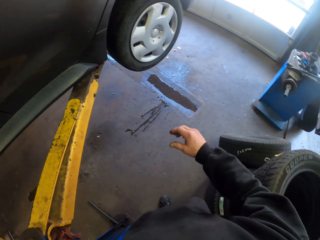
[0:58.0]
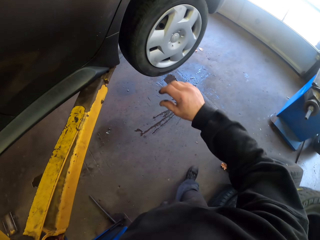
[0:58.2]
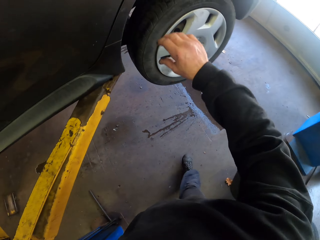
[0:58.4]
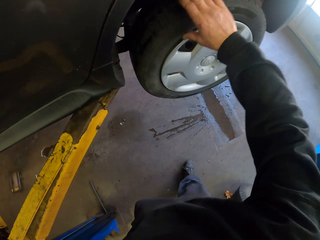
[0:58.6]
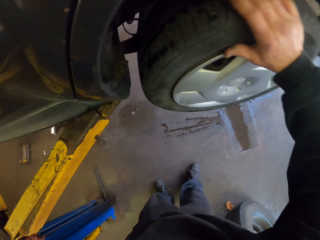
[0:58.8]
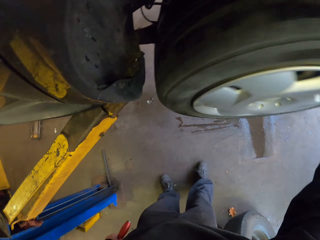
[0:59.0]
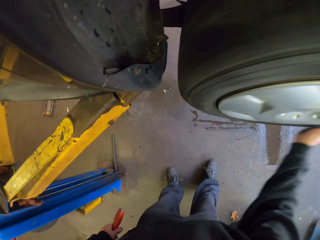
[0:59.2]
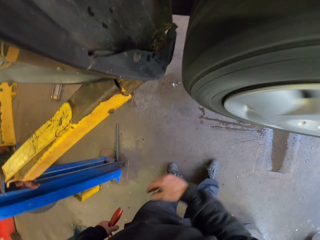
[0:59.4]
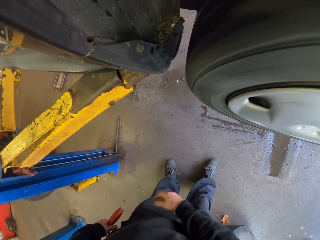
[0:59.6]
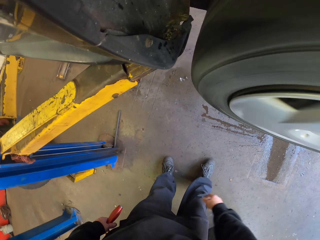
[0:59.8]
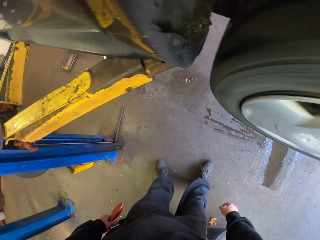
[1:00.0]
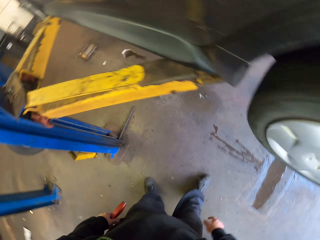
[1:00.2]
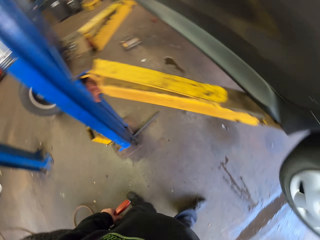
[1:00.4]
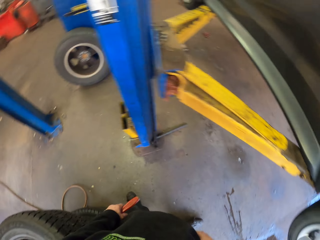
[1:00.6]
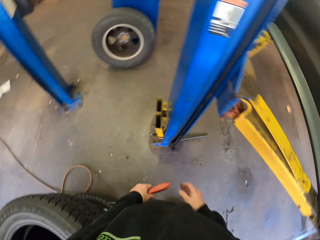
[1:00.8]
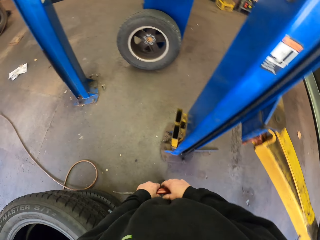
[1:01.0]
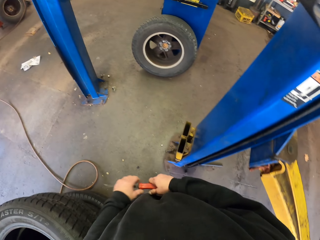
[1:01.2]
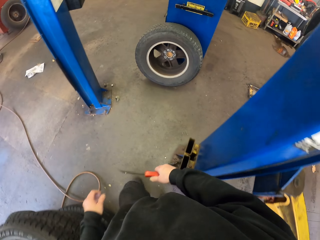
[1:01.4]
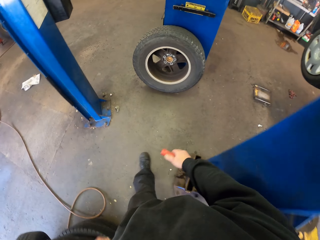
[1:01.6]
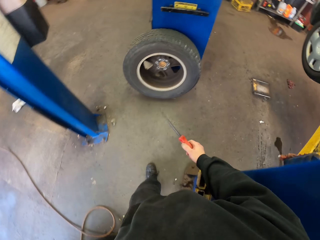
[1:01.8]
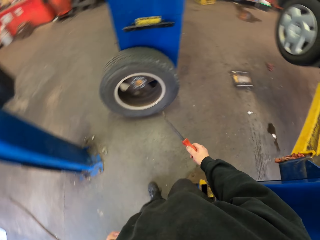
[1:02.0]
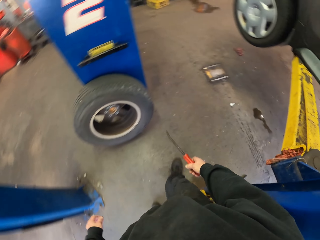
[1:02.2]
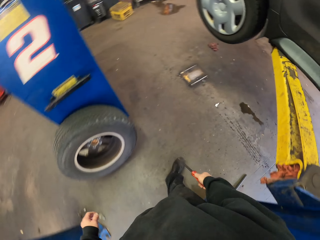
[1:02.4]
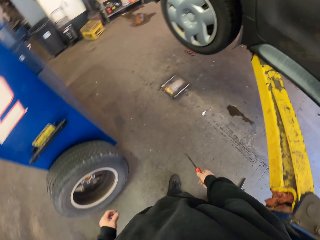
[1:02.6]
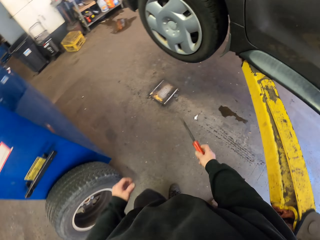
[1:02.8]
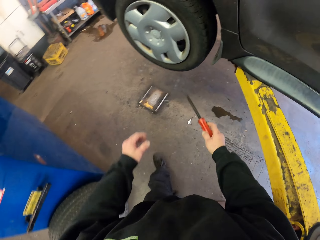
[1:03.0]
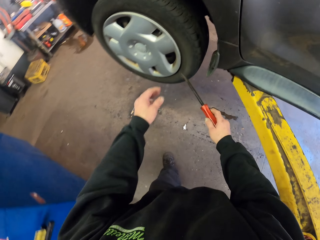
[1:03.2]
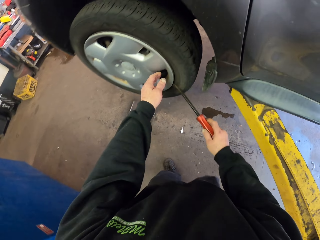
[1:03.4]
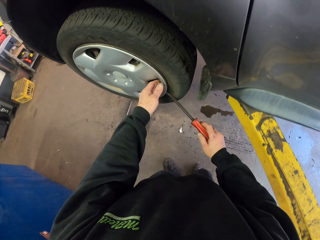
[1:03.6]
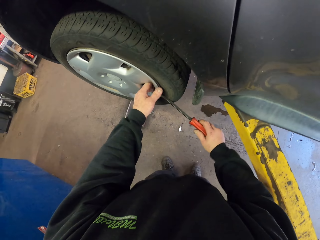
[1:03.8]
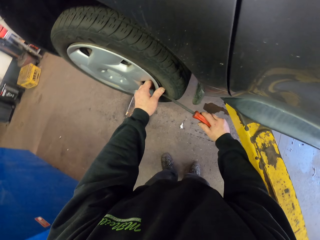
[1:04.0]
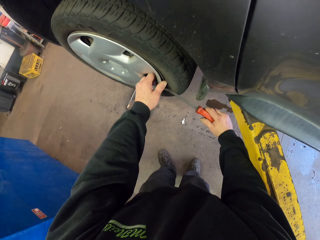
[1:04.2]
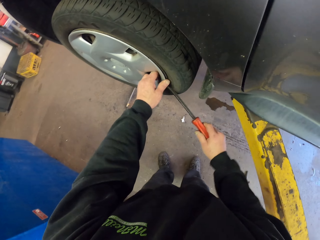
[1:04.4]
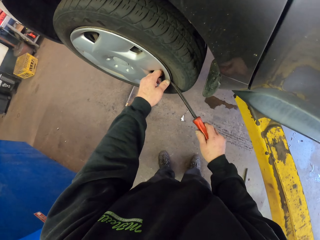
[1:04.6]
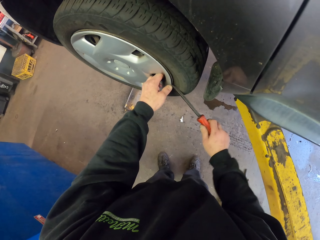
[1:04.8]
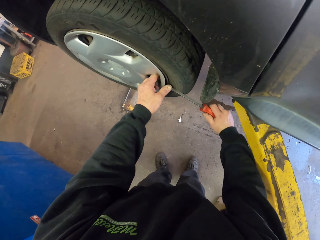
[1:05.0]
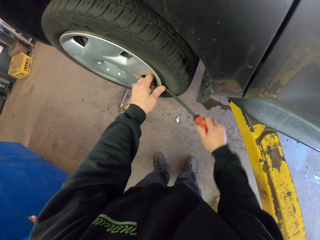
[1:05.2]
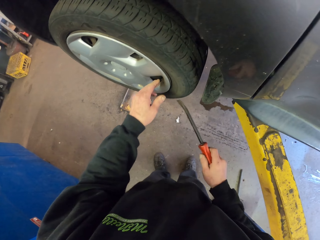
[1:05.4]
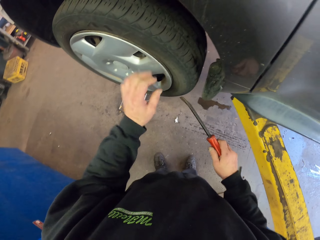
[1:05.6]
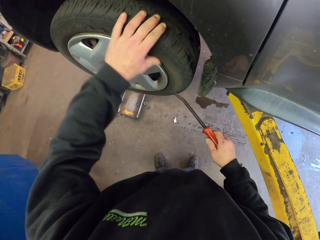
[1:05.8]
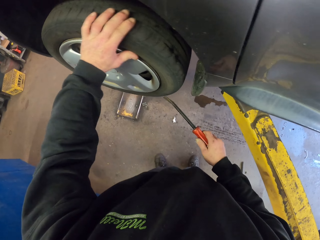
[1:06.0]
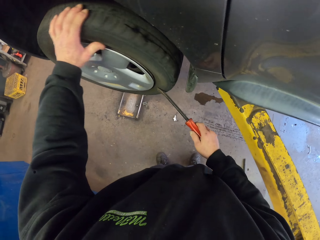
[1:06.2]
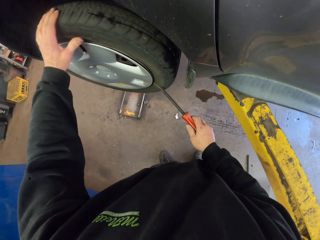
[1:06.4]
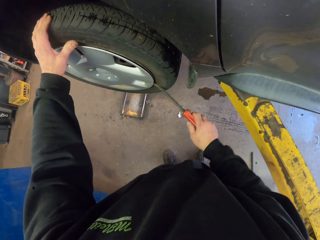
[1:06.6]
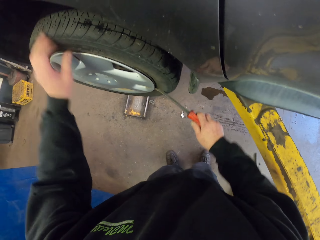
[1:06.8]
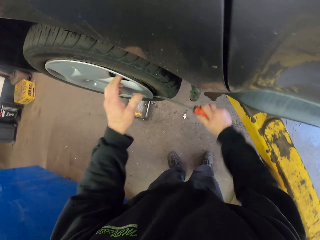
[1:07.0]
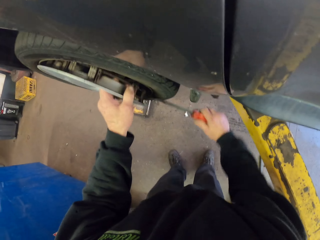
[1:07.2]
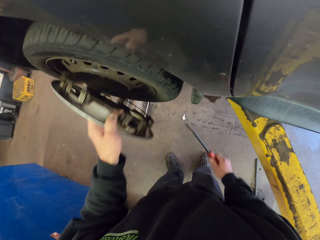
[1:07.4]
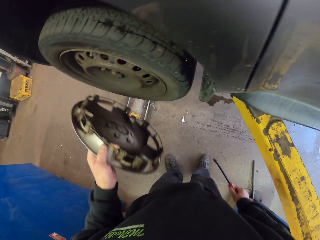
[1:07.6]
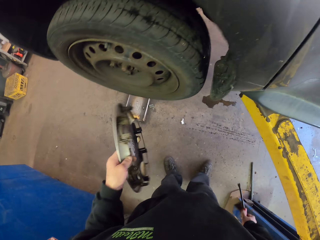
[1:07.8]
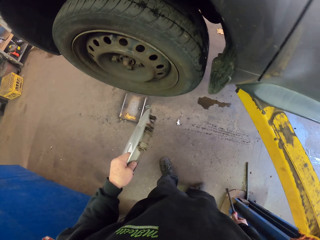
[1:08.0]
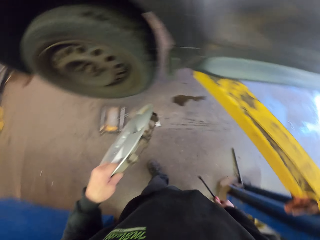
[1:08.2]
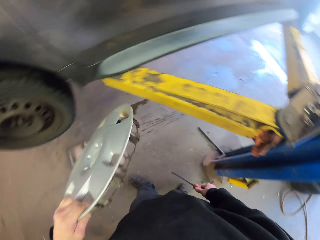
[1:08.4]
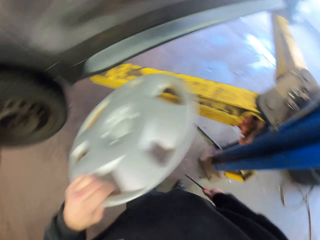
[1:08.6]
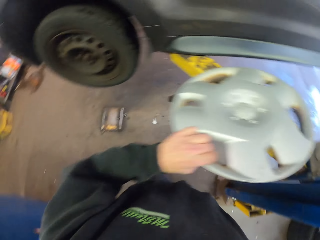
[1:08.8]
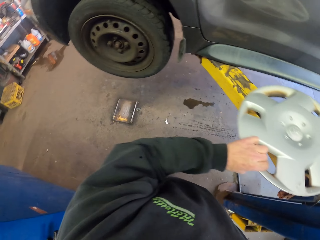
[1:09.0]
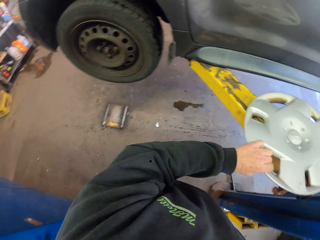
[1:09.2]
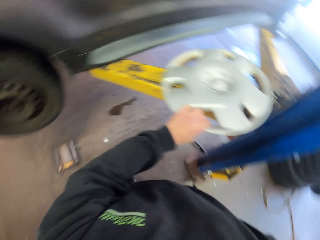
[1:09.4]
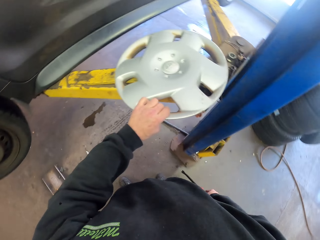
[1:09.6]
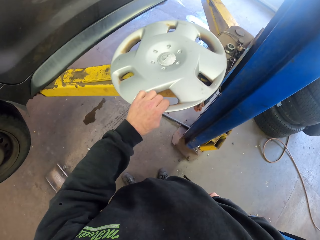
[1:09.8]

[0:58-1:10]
The camera wearer rotates the car wheel. They walk in the garage. They pass the screwdriver to the right hand. They walk in the garage. They remove the outer lip. They adjust a tire. They rotate the car wheel. They hold the outer lip.

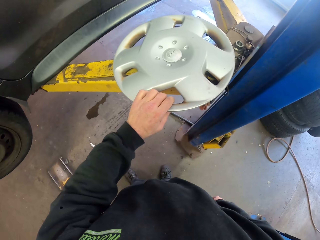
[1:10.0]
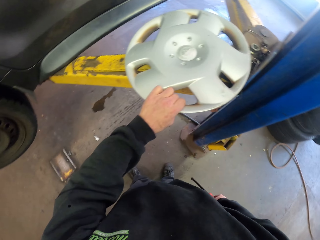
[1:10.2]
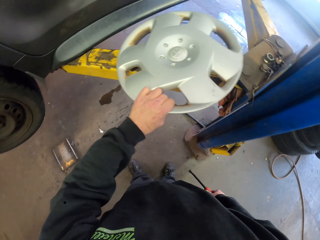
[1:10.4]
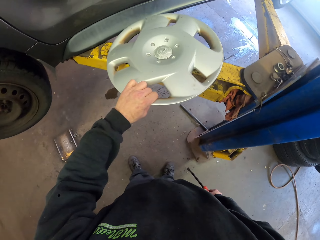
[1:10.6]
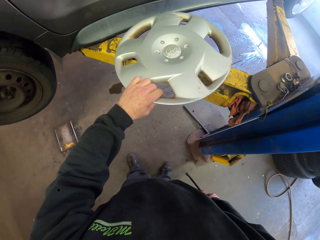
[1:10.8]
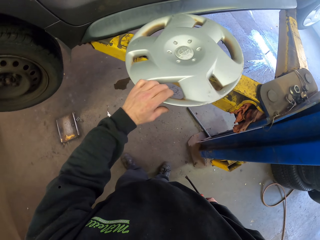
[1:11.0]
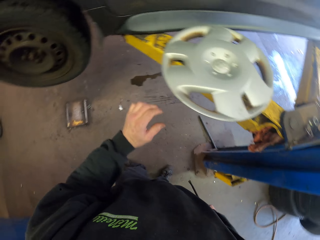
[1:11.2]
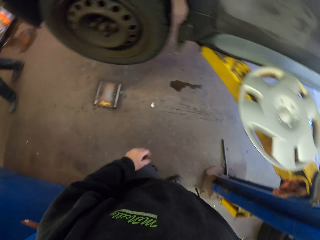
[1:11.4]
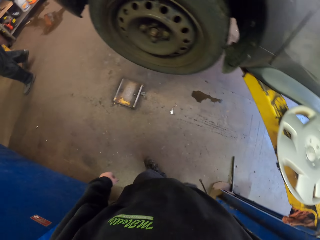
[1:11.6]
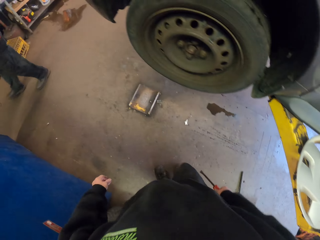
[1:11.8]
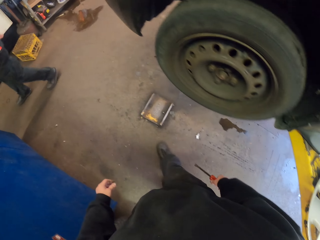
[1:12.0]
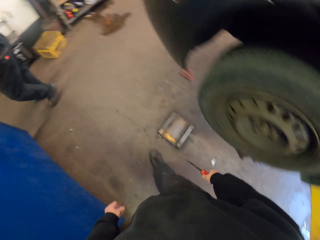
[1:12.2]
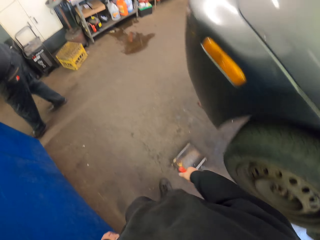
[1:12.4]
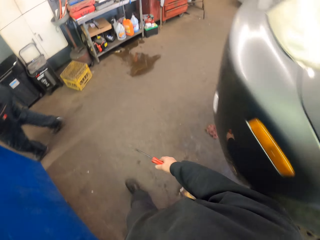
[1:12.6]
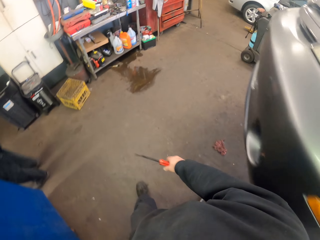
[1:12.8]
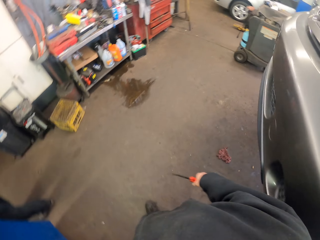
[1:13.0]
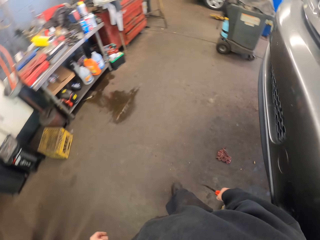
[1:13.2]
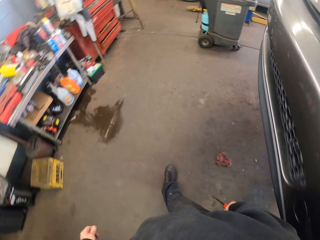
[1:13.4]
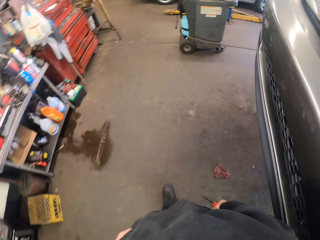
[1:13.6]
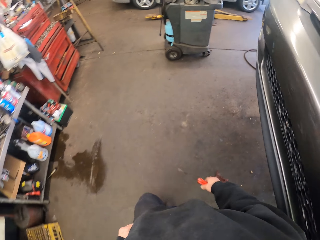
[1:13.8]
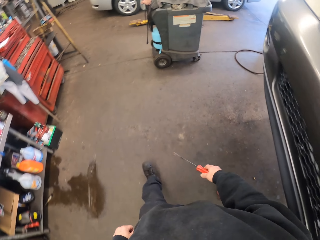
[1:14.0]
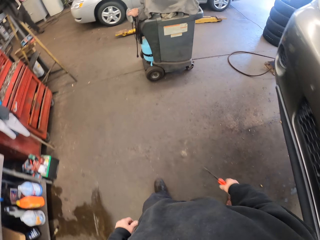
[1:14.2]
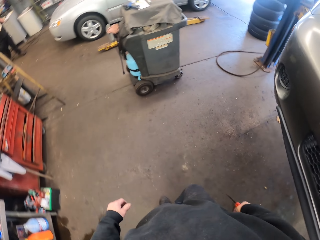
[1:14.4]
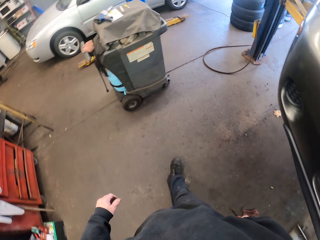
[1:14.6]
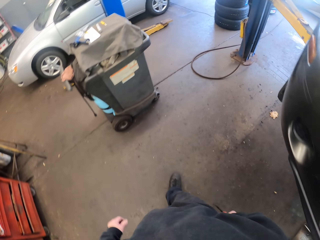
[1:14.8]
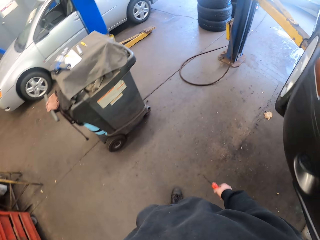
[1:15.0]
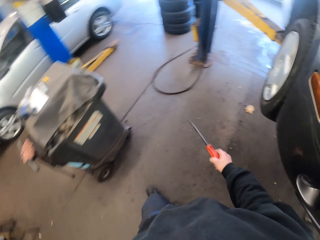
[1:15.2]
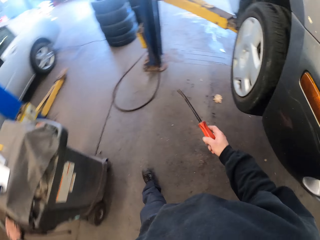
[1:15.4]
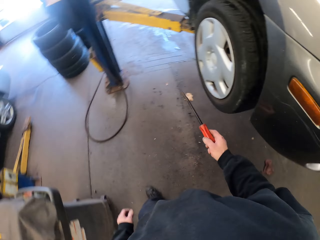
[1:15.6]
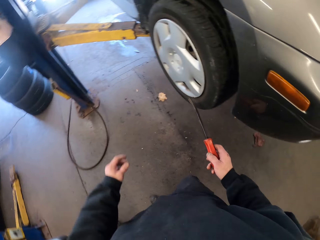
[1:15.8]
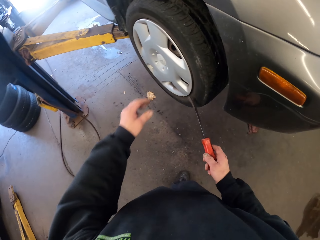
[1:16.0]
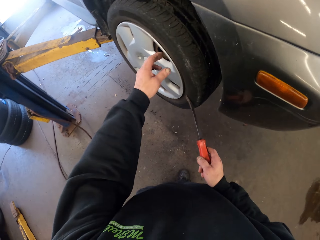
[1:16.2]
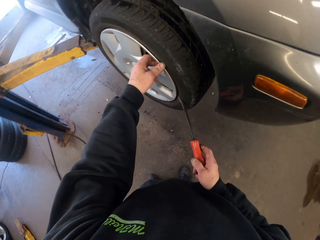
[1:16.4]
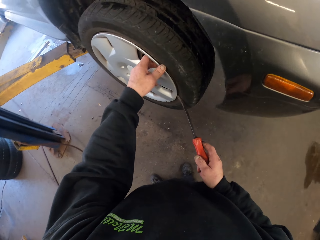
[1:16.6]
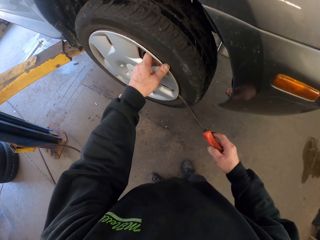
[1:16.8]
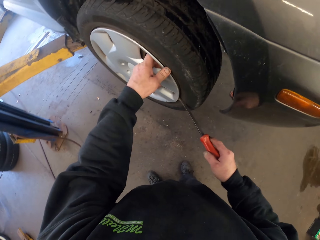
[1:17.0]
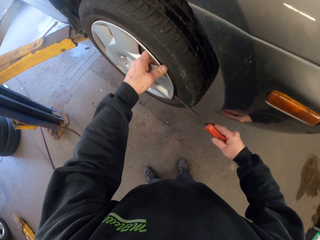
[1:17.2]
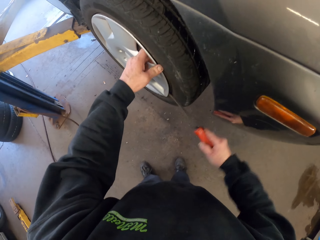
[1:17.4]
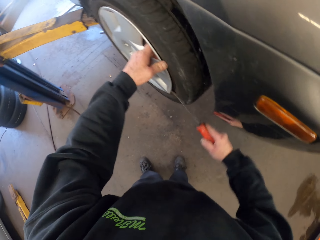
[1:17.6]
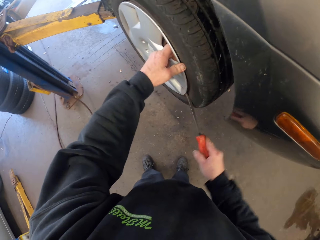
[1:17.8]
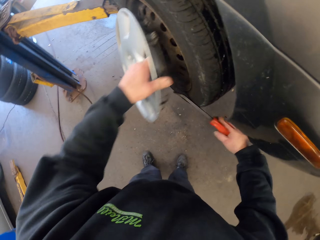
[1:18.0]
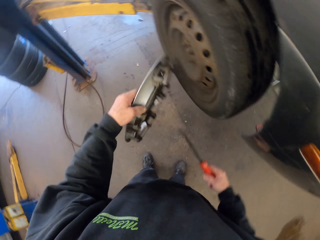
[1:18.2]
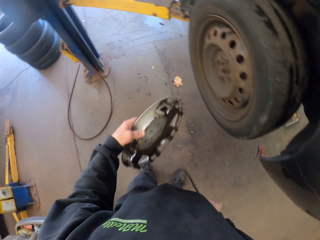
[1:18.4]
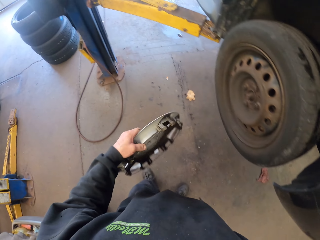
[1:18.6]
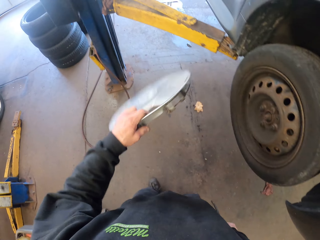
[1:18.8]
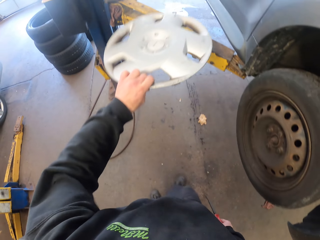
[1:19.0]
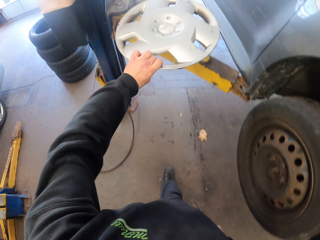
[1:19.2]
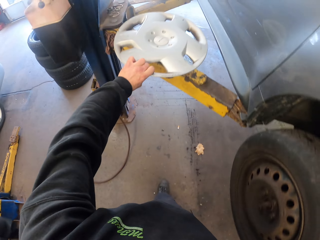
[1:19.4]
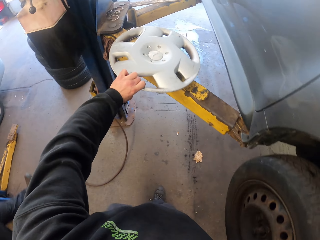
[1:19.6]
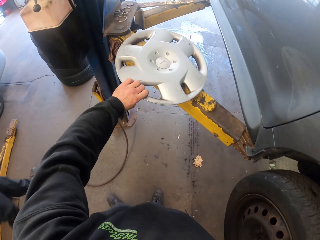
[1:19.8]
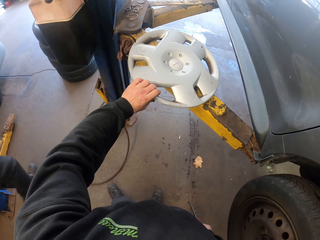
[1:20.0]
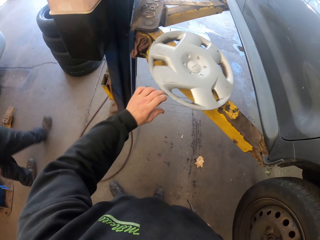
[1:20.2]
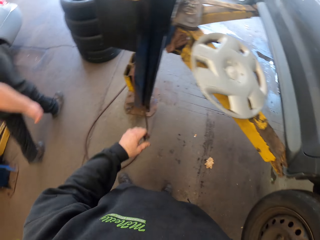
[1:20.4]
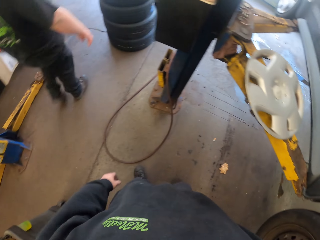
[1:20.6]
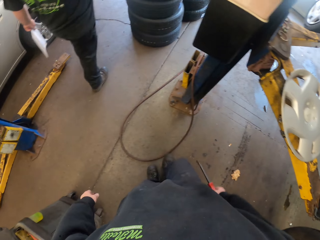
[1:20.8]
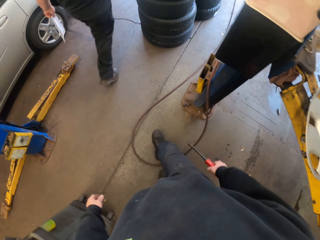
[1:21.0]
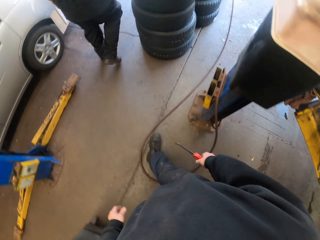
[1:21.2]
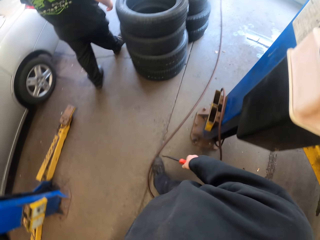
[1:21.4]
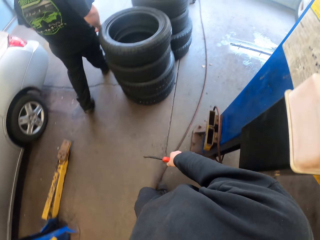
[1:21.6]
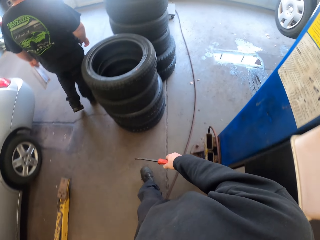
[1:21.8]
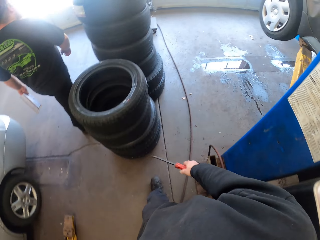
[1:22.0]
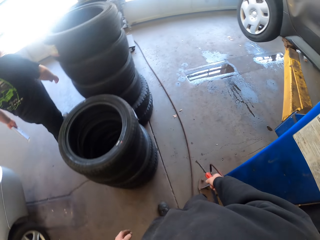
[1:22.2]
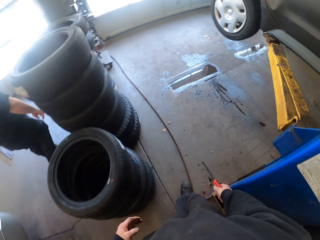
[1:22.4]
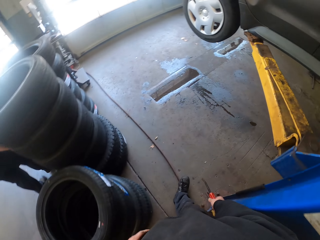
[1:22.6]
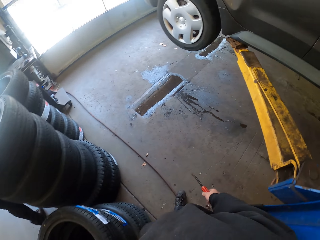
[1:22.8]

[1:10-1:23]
The camera wearer places the outer lip on the car lifter. They remove a wheel tire. A person passes by. The camera wearer walks in the garage. They remove the outer lip. They place the outer lip on the car lifter. The person passes by. The camera wearer walks in the garage.
